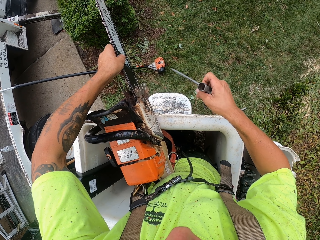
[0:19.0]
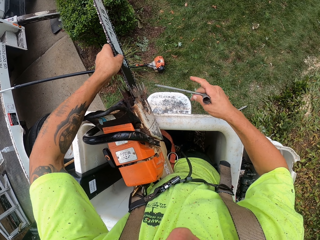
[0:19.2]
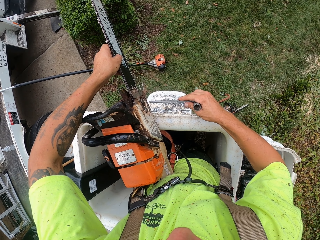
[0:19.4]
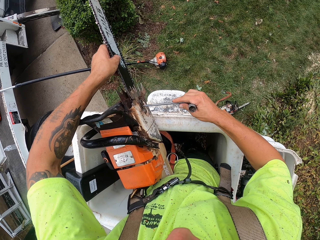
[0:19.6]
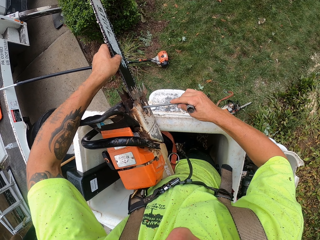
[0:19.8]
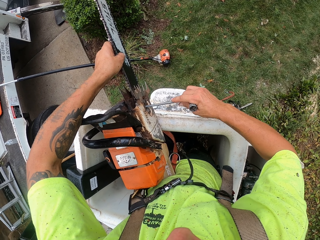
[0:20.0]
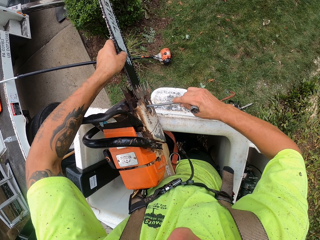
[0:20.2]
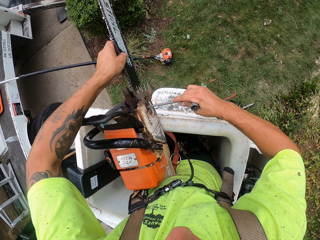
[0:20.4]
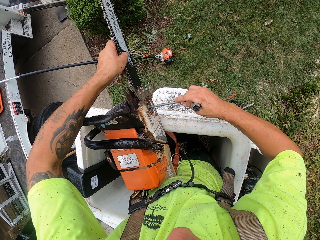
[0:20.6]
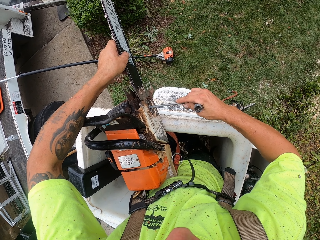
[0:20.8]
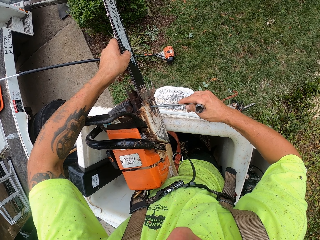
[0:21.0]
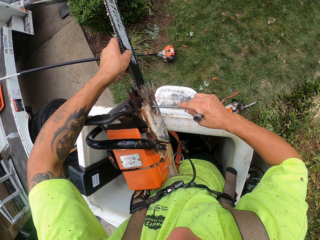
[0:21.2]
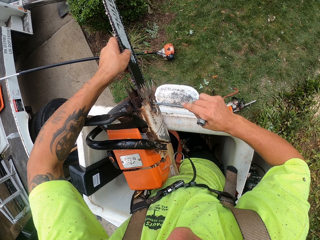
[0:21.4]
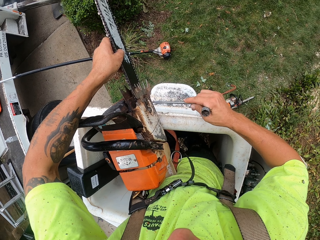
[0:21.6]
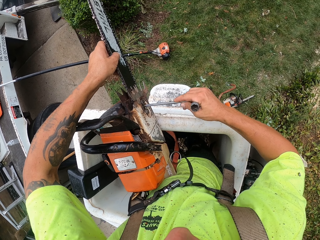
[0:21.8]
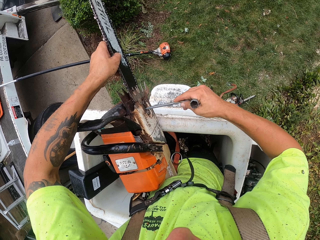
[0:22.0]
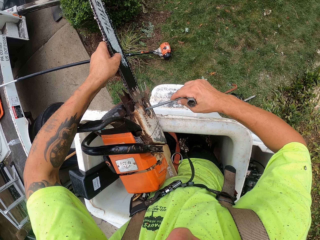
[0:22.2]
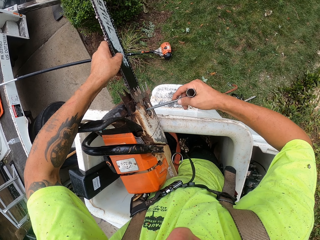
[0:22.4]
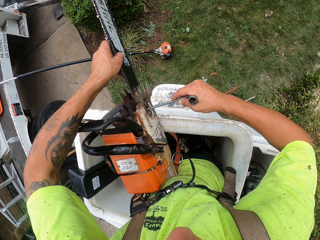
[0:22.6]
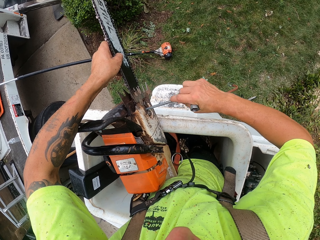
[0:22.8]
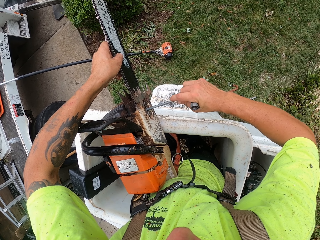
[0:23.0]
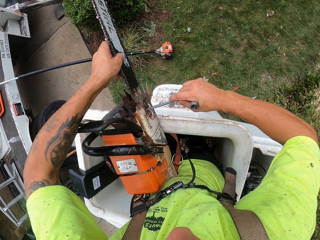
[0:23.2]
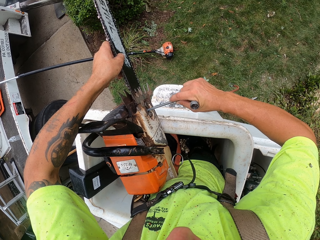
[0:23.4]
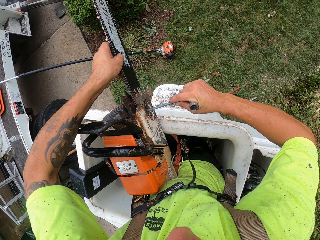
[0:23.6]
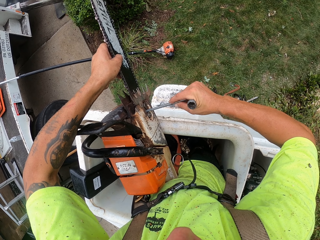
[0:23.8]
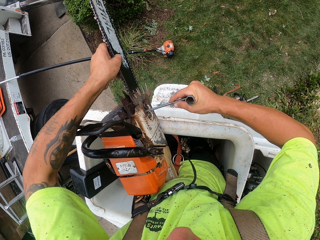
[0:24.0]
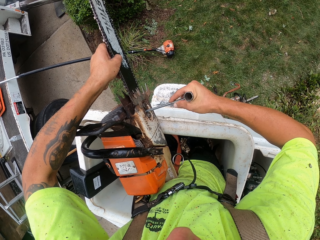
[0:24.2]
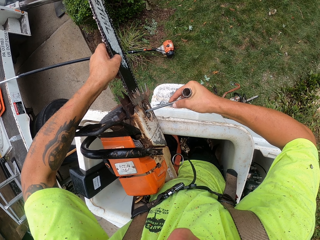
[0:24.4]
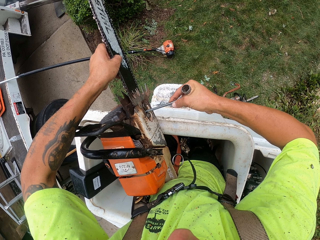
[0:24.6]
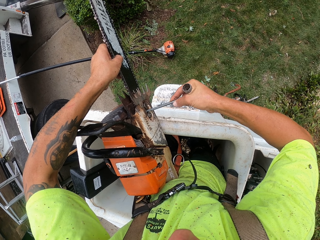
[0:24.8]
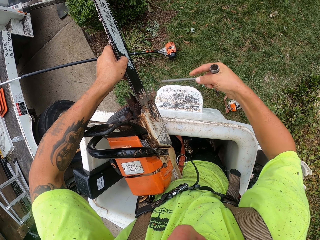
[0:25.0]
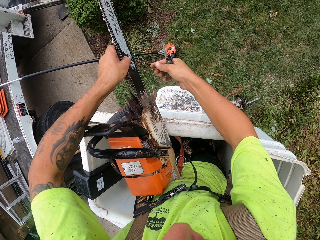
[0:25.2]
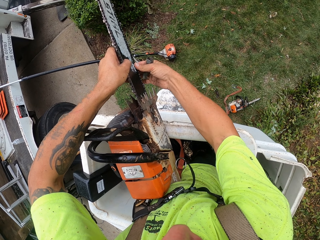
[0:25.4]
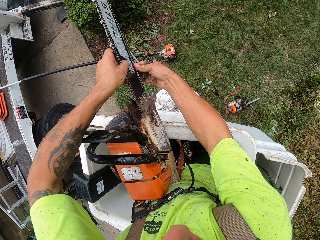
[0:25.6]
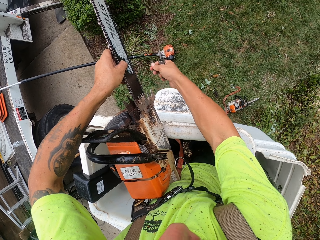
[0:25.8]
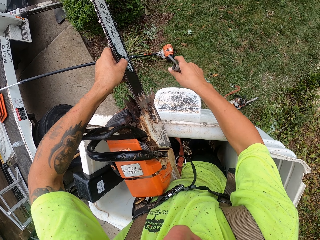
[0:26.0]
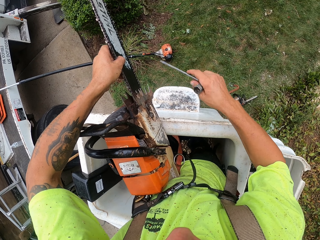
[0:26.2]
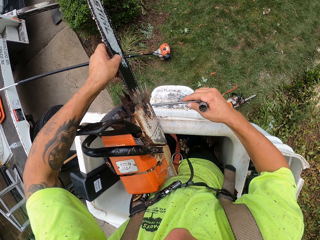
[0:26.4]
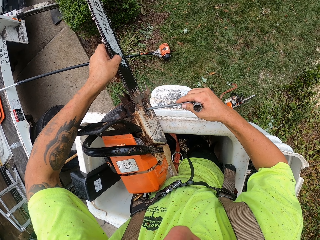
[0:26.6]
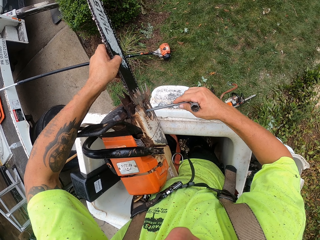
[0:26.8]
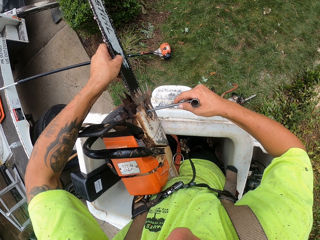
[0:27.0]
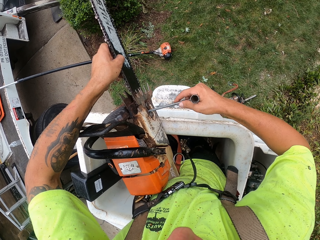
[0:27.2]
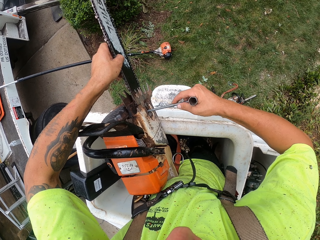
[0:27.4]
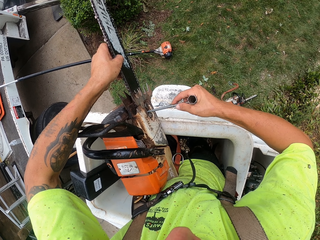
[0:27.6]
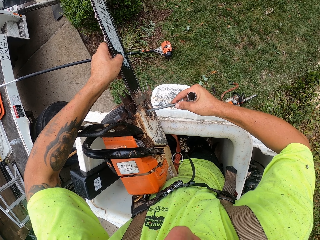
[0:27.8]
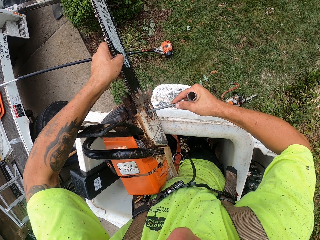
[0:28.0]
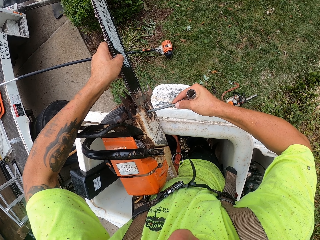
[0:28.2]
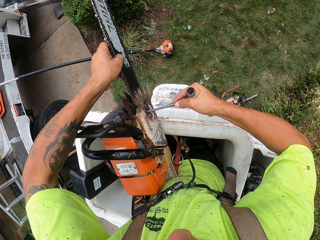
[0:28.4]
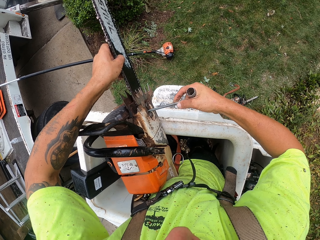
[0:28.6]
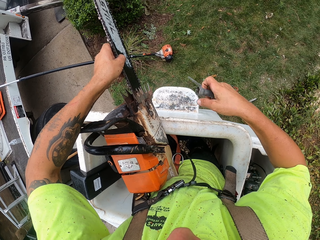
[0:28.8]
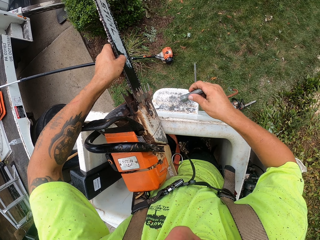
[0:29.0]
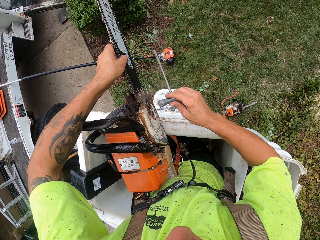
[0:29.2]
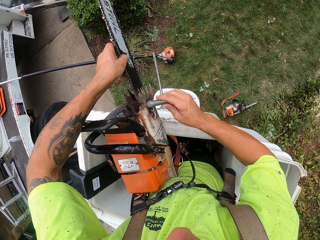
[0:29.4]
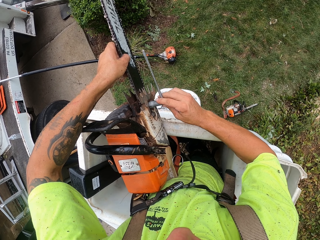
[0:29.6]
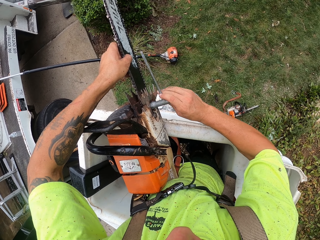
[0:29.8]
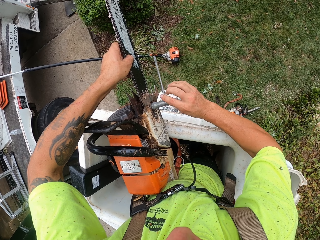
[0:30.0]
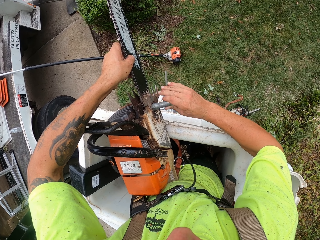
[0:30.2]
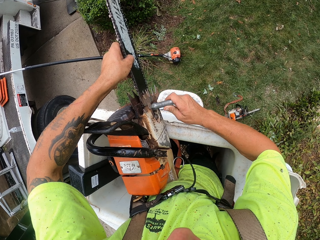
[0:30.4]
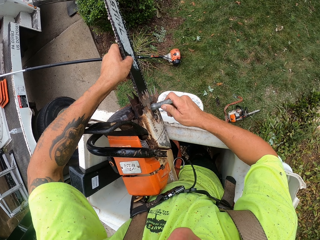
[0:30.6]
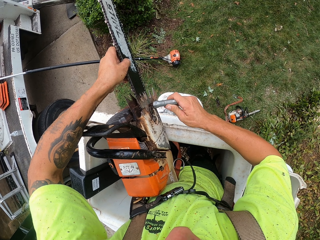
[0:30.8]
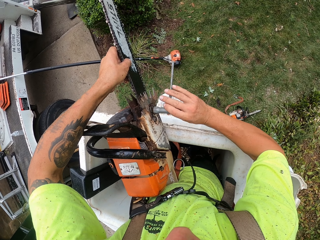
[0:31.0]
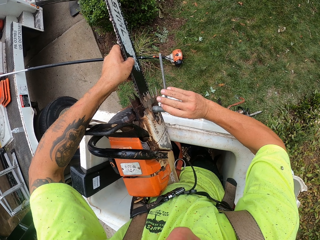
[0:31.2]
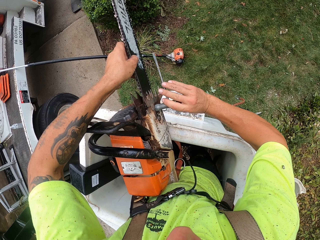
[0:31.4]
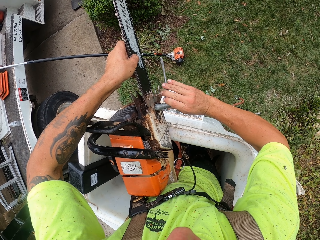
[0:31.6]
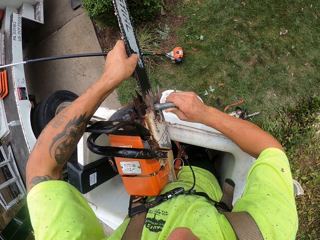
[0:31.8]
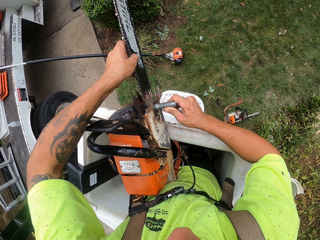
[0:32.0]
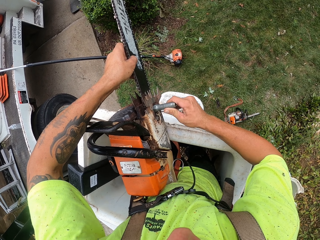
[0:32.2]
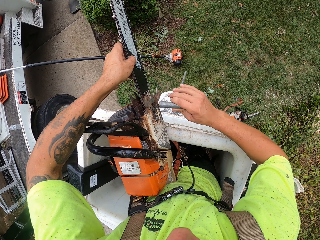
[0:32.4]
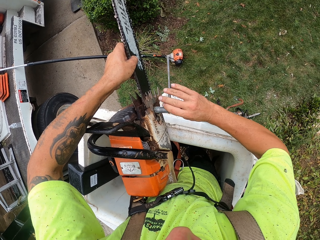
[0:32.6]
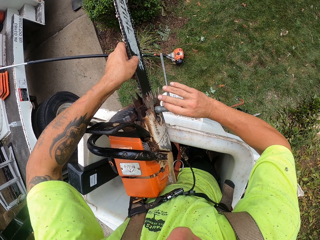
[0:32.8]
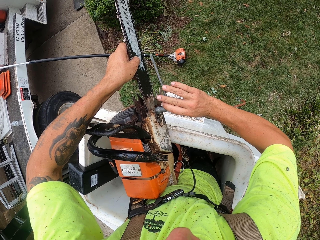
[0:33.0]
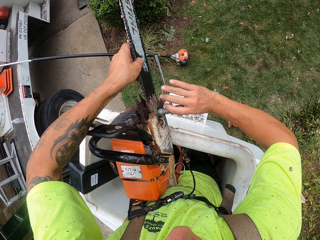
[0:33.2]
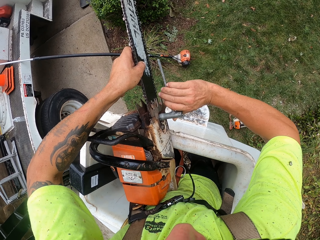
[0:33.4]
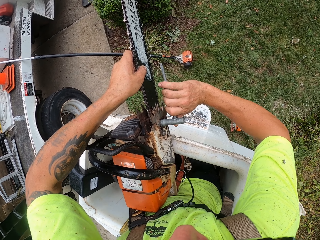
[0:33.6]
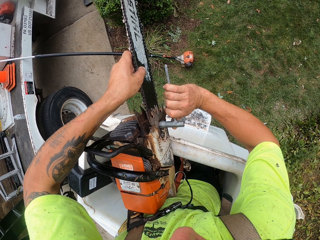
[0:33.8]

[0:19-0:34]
The camera wearer tightens a screw with the chainsaw wrench scrench. They tighten nuts with the chainsaw wrench scrench.

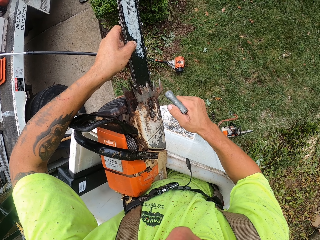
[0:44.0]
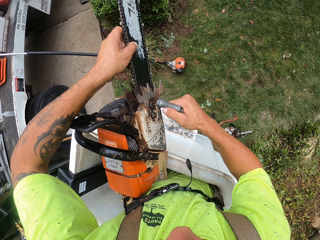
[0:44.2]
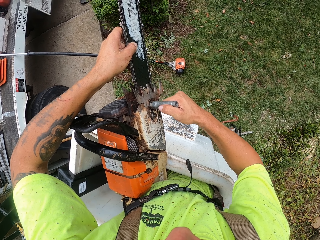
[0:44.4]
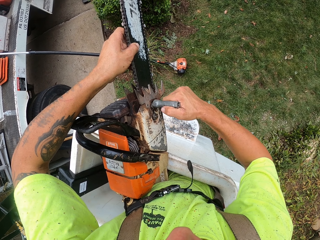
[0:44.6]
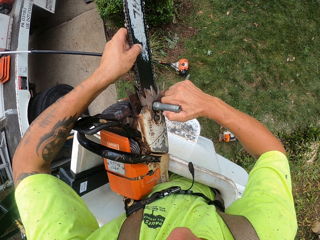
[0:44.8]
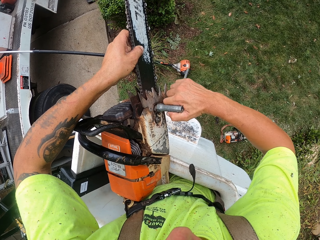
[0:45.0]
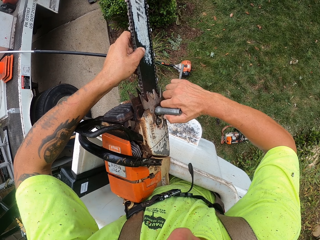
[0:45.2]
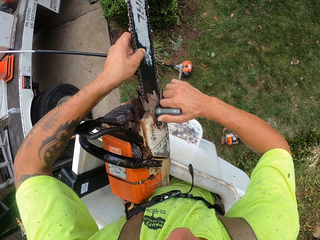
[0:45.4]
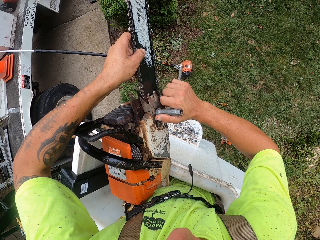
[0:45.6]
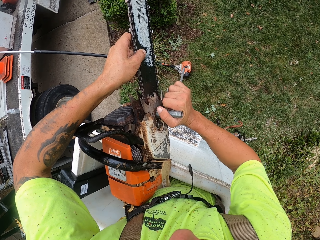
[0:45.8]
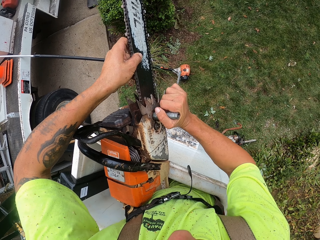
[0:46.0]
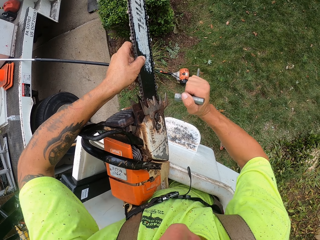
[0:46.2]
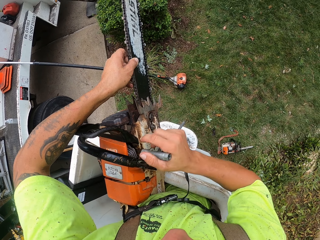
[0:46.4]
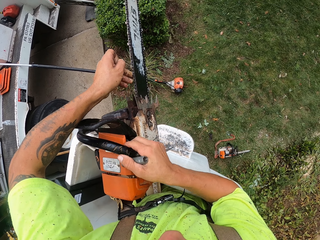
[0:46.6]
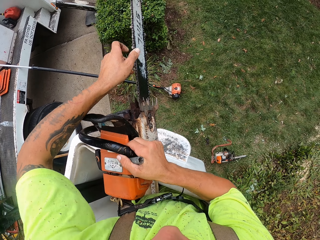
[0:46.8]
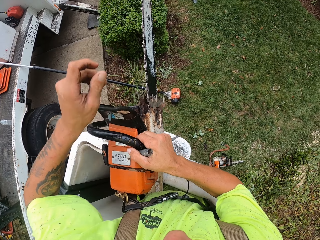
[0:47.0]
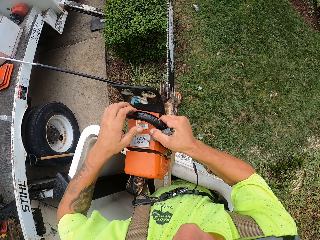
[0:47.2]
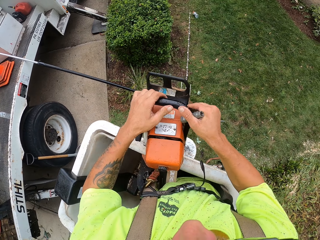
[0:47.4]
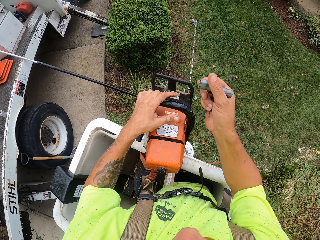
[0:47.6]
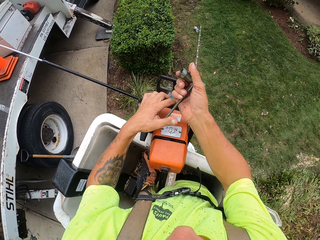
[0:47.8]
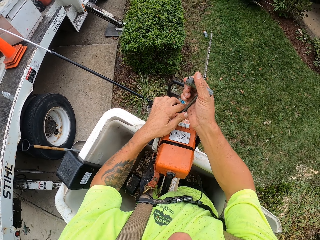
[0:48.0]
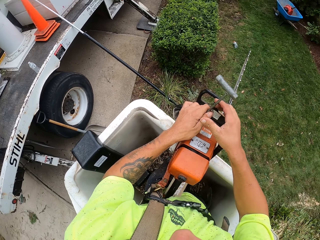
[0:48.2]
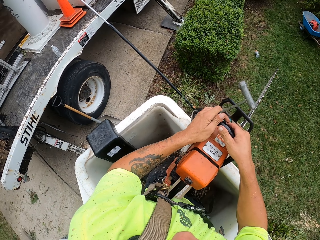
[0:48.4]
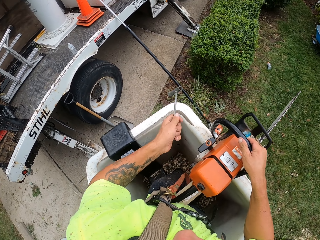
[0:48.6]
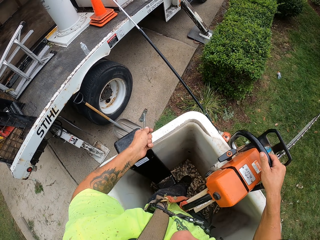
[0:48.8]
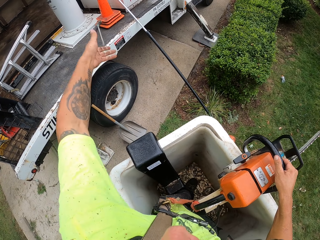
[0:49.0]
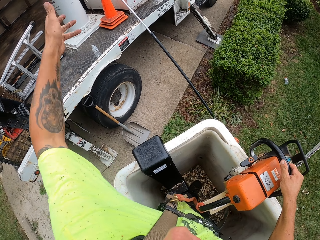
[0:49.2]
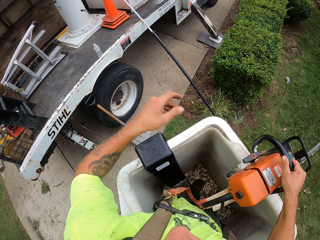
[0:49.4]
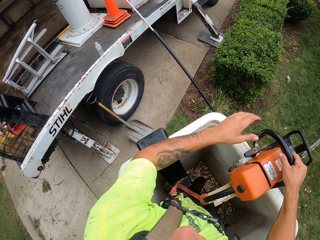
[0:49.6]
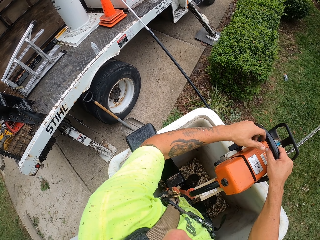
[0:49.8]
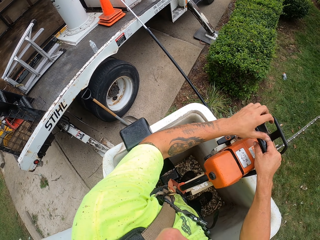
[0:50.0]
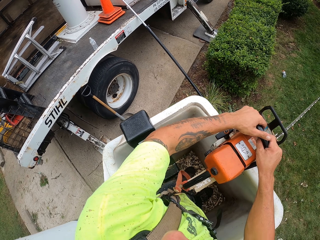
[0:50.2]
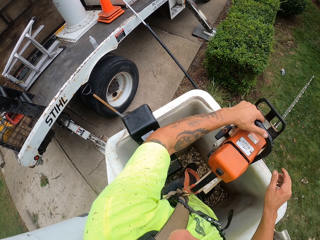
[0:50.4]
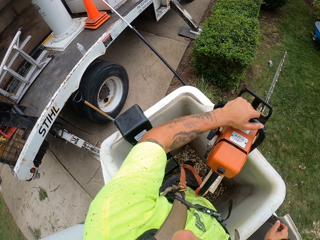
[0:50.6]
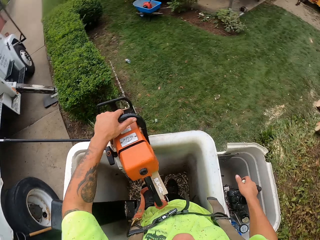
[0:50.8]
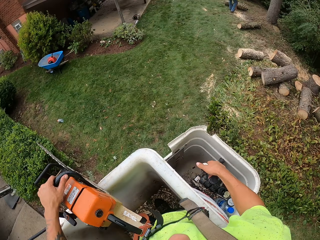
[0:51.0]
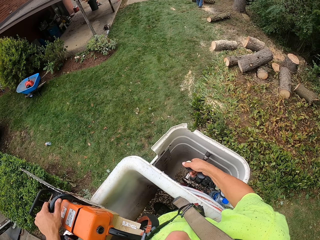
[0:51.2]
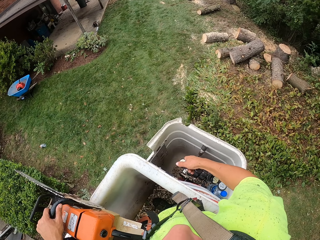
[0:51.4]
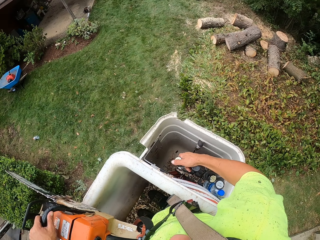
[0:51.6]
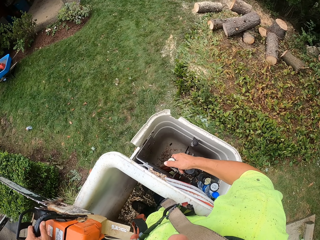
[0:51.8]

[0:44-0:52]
The camera wearer holds the chainsaw with his right hand. He holds the chainsaw with his left hand. He passes the socket wrench from his right hand to his left hand. He holds the chainsaw with his right hand. He throws the socket wrench to the back of a truck with his left hand. He holds the chainsaw with both hands. He holds the chainsaw with his left hand. He operates some control sticks with his right hand. He operates the crane lift bucket.
